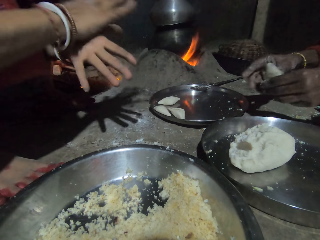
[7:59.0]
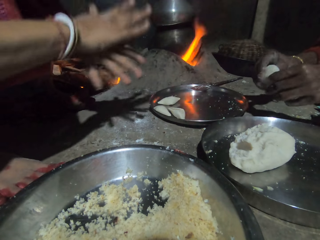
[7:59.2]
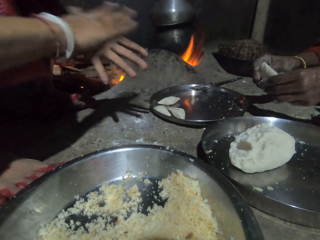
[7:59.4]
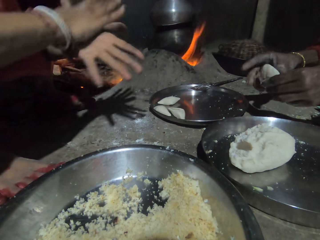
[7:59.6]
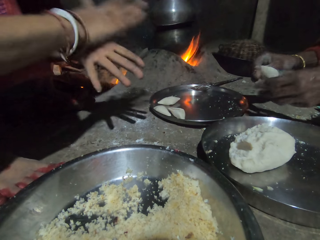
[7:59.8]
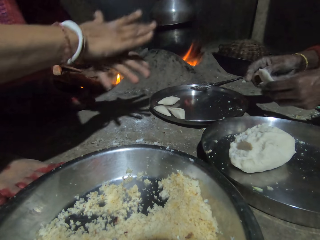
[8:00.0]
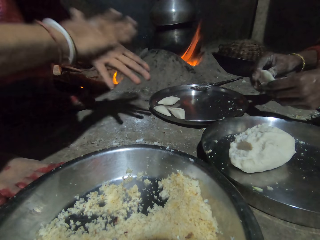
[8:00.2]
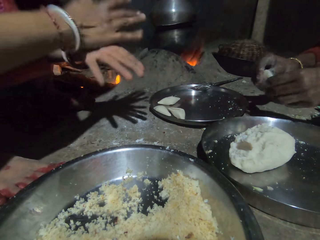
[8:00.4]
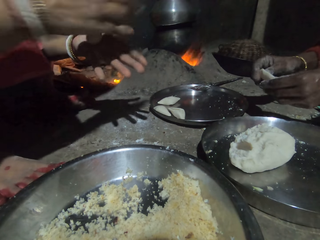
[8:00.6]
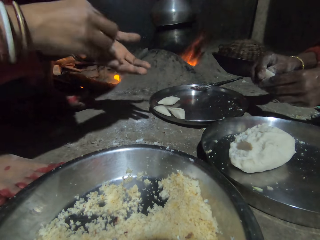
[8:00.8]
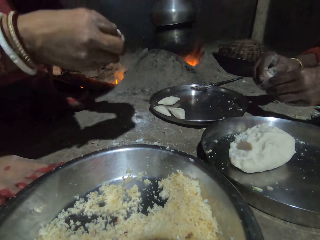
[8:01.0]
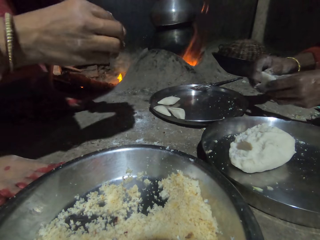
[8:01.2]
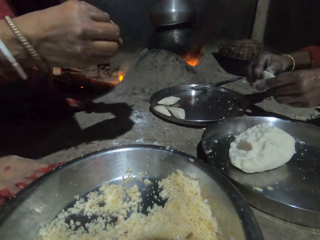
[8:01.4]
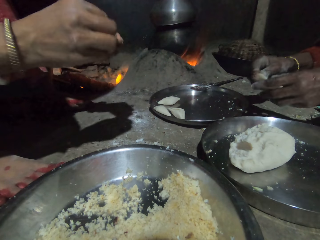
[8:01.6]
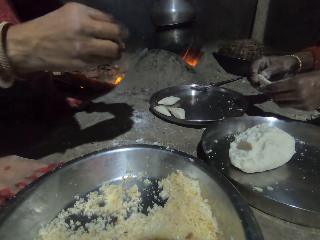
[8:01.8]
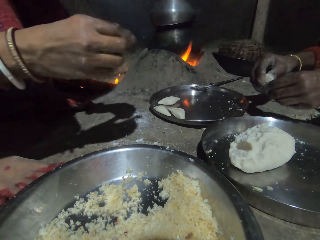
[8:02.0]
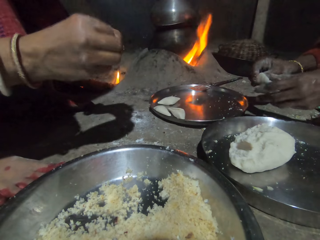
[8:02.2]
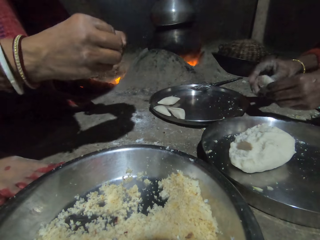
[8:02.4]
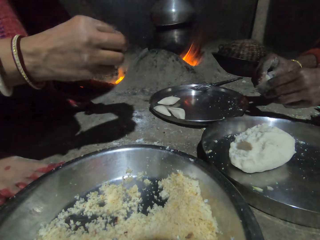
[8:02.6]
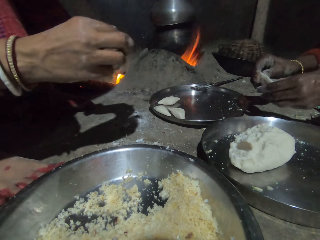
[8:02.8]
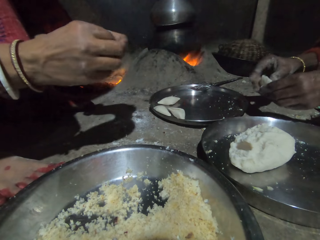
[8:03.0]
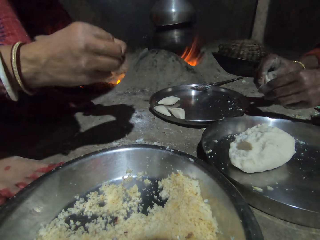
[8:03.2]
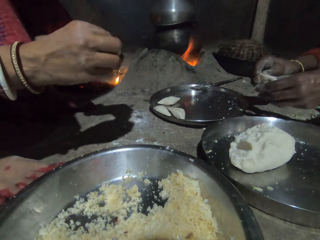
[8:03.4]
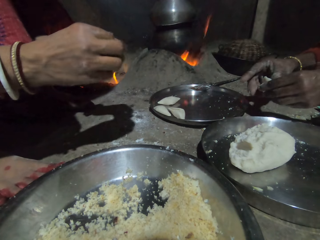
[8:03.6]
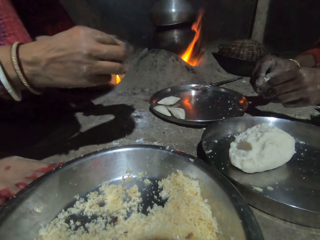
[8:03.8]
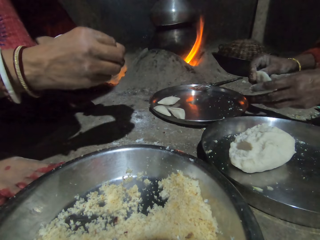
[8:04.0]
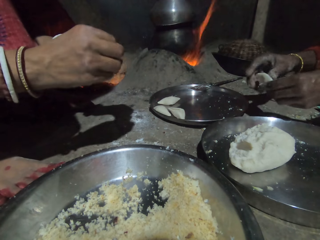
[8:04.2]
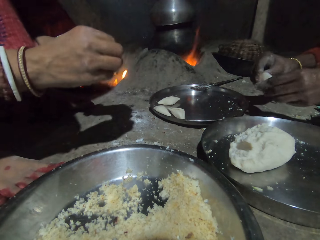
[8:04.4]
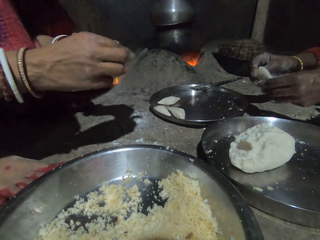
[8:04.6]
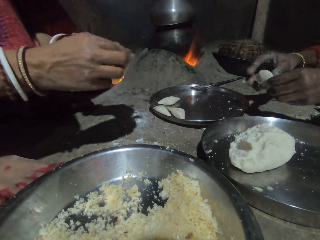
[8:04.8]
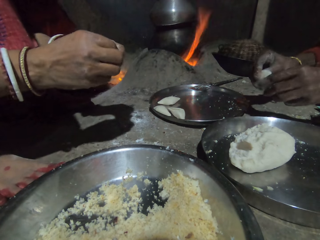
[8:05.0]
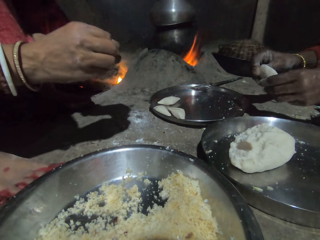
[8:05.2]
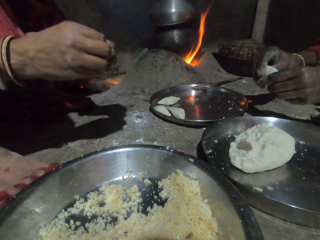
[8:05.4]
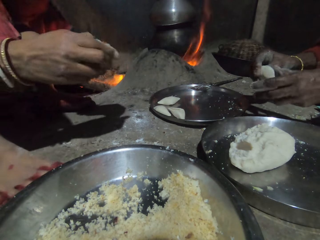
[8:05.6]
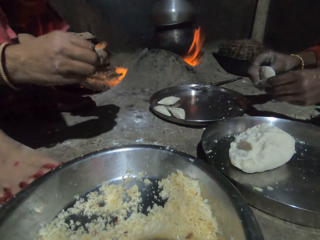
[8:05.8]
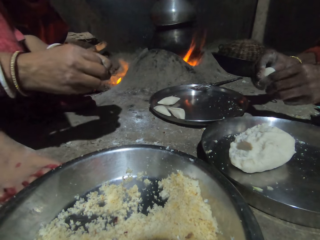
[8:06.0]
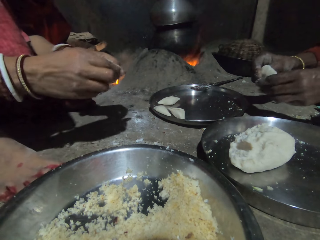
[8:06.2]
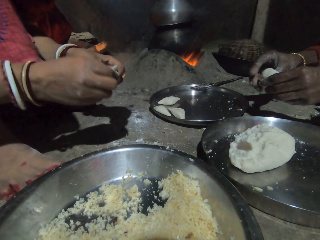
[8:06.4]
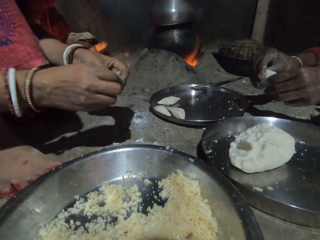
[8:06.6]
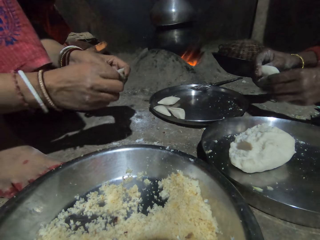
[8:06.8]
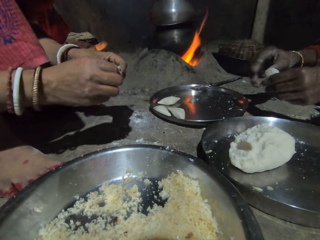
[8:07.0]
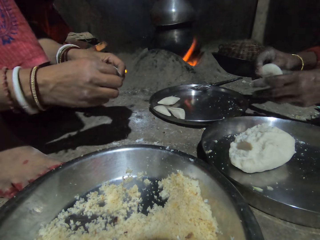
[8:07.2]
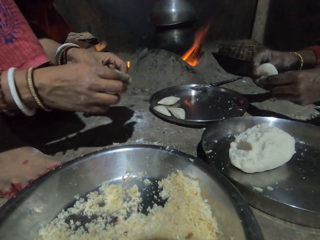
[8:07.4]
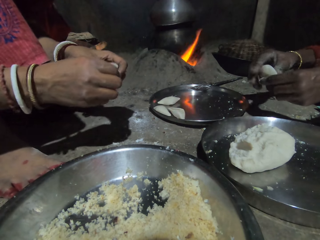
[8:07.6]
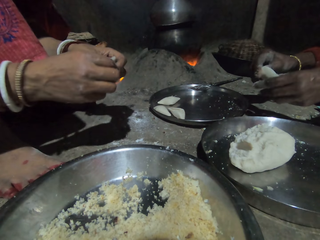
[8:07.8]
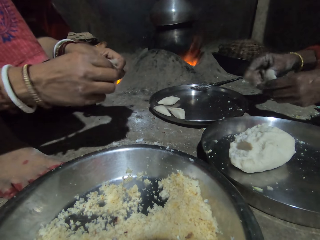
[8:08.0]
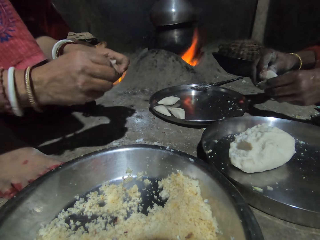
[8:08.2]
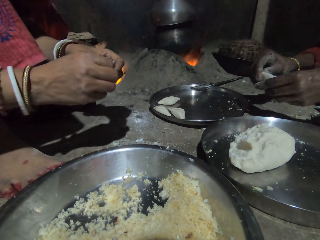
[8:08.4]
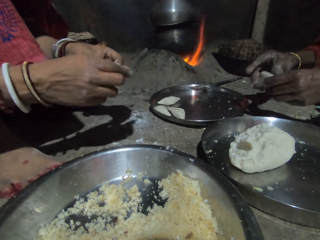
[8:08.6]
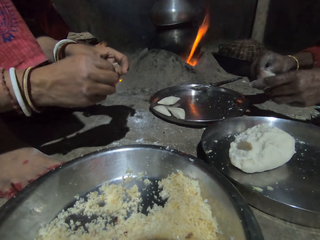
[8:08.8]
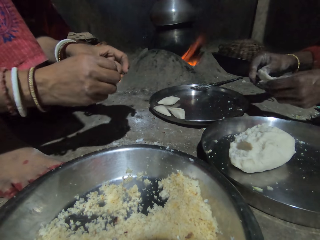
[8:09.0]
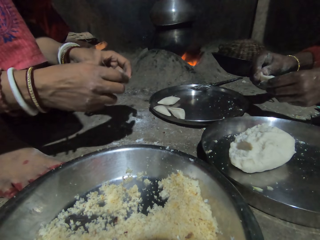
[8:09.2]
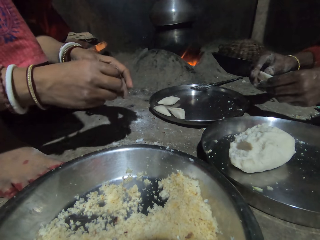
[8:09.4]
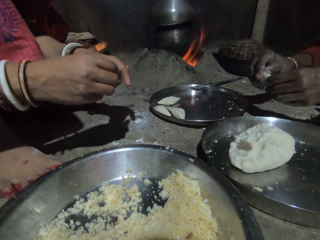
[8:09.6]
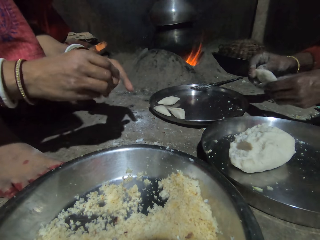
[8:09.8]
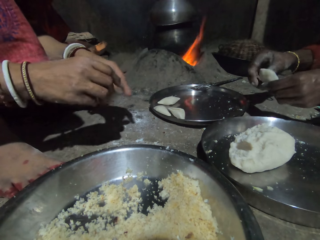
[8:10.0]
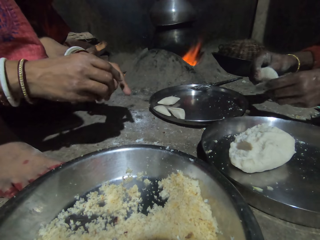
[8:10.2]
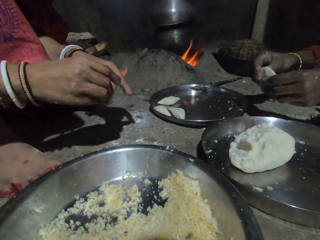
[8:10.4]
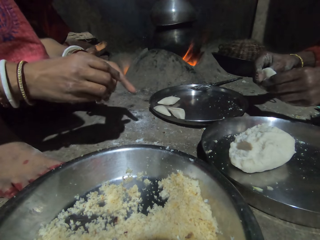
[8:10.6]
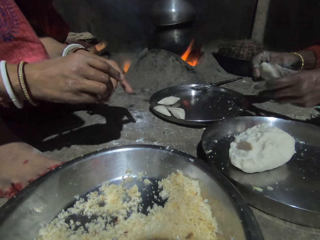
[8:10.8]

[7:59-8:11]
A woman shapes the dough.

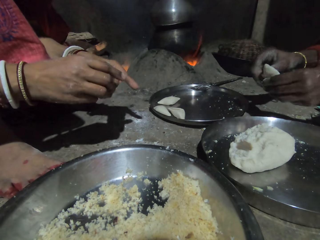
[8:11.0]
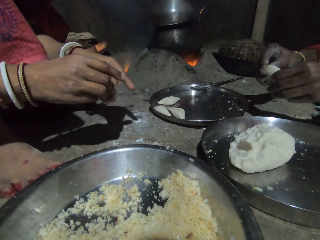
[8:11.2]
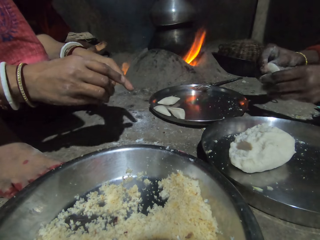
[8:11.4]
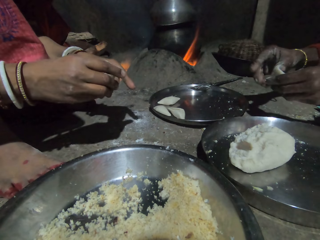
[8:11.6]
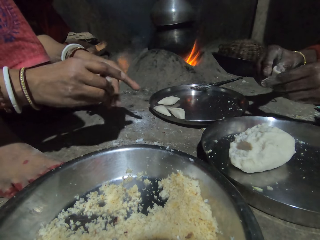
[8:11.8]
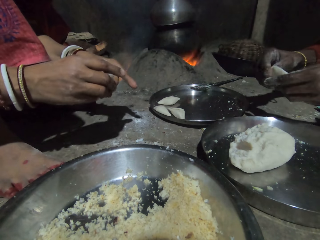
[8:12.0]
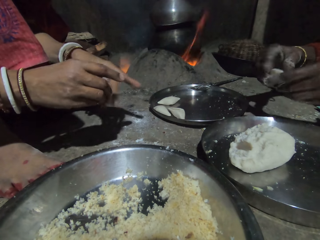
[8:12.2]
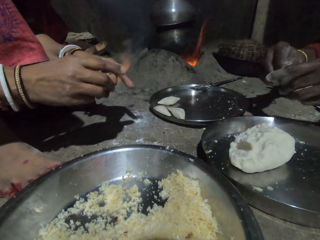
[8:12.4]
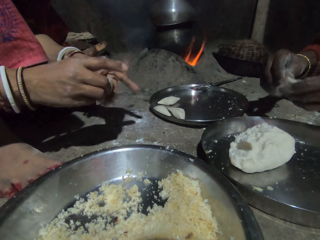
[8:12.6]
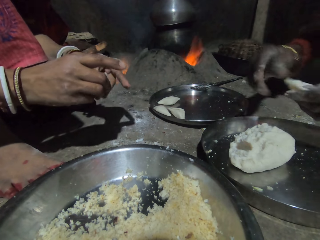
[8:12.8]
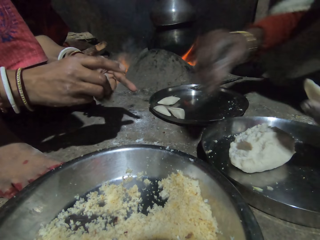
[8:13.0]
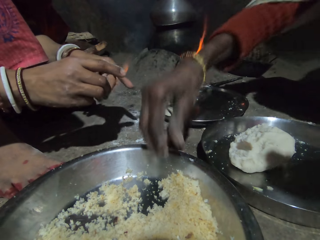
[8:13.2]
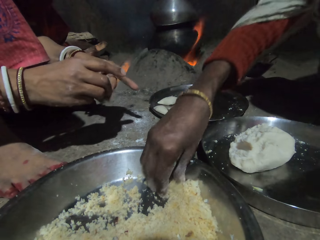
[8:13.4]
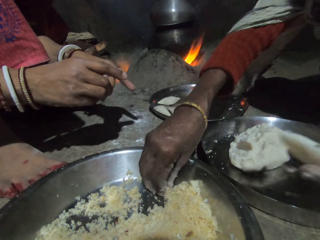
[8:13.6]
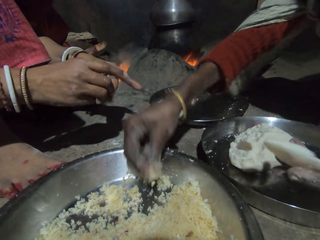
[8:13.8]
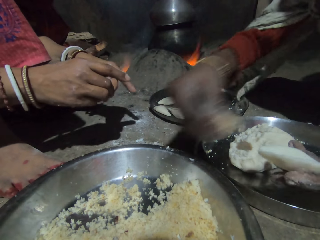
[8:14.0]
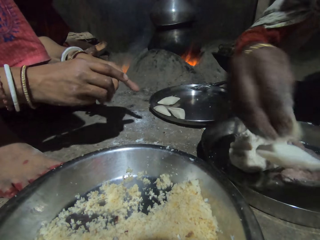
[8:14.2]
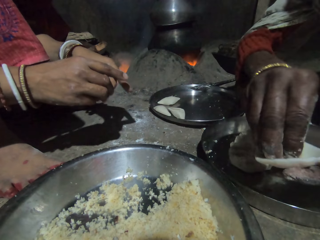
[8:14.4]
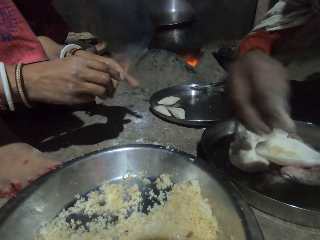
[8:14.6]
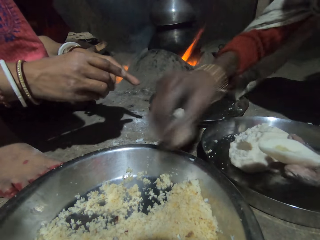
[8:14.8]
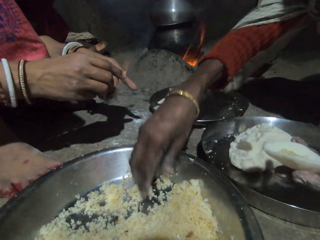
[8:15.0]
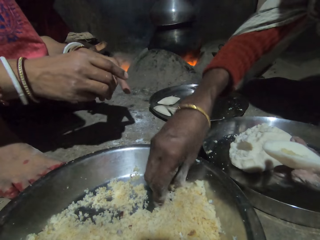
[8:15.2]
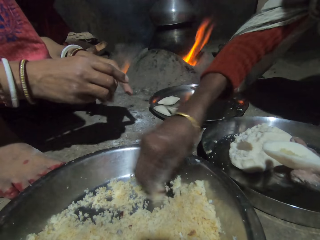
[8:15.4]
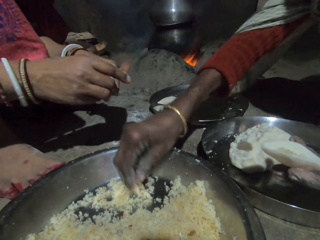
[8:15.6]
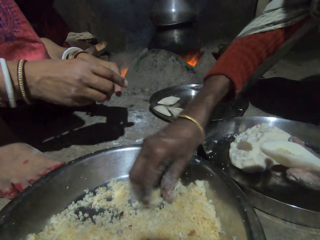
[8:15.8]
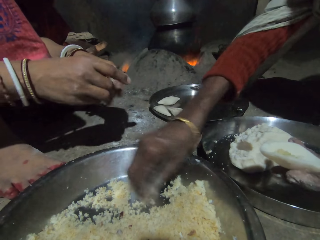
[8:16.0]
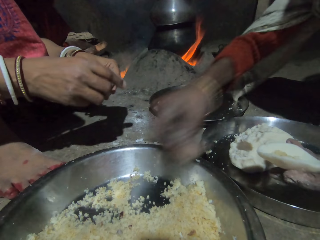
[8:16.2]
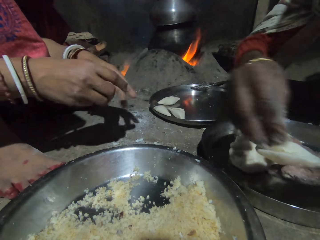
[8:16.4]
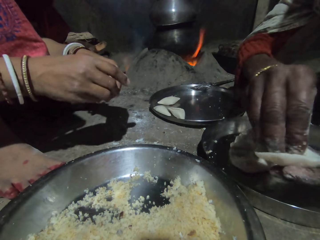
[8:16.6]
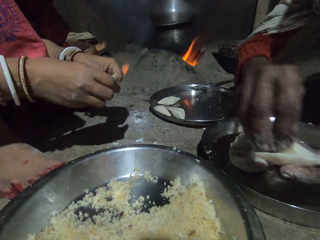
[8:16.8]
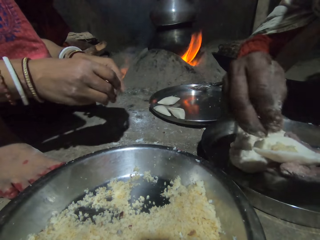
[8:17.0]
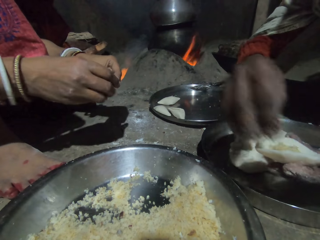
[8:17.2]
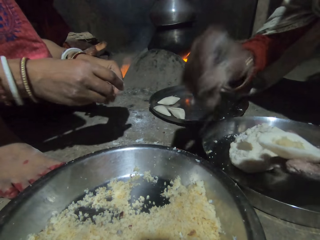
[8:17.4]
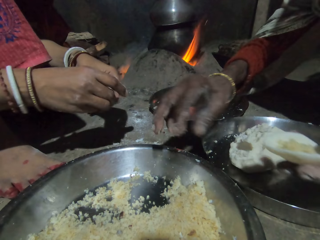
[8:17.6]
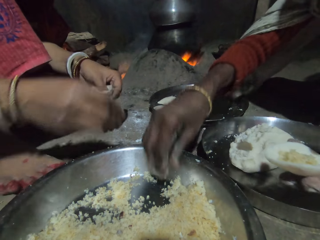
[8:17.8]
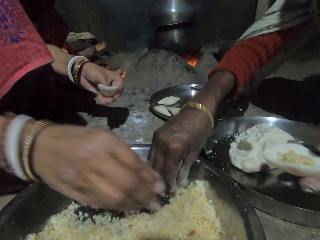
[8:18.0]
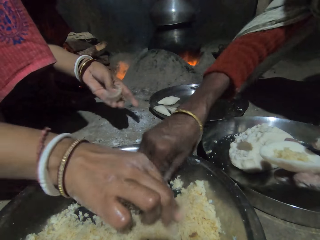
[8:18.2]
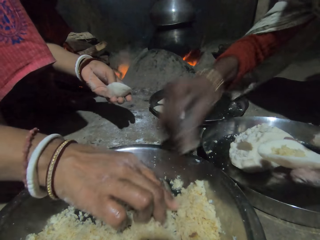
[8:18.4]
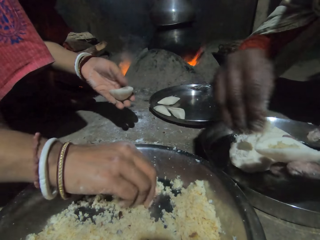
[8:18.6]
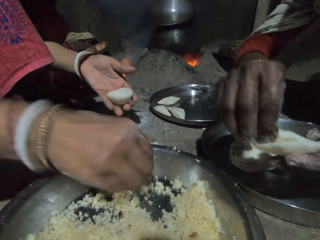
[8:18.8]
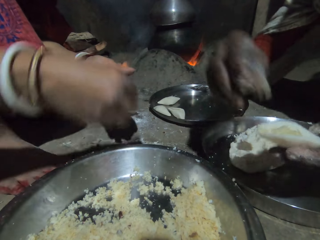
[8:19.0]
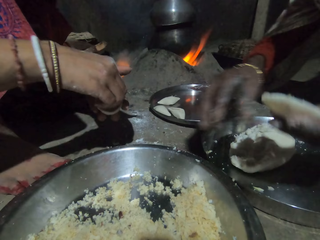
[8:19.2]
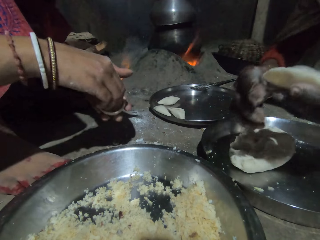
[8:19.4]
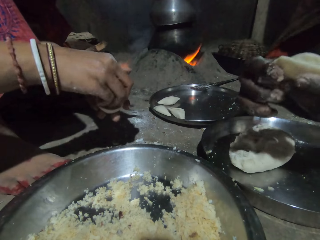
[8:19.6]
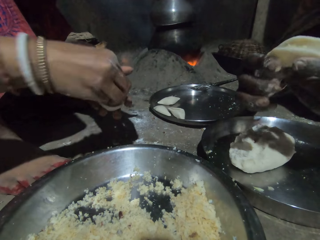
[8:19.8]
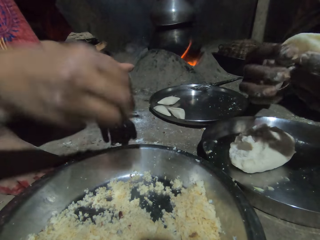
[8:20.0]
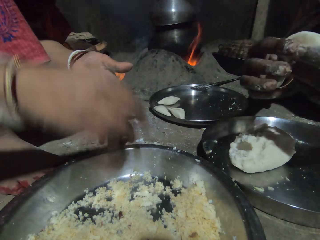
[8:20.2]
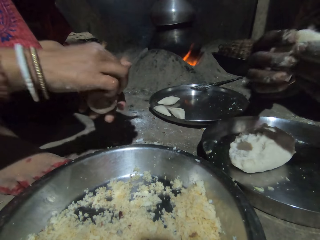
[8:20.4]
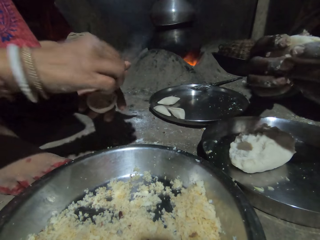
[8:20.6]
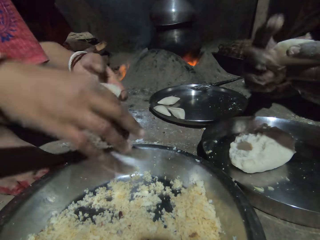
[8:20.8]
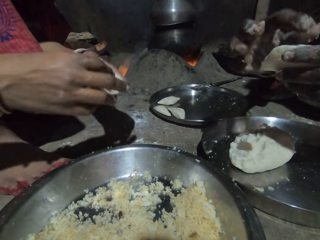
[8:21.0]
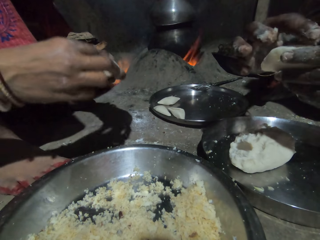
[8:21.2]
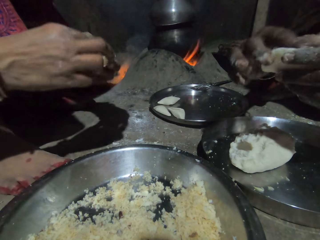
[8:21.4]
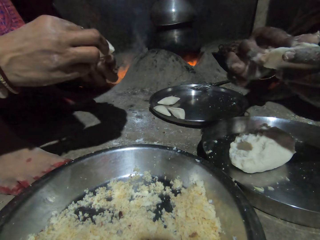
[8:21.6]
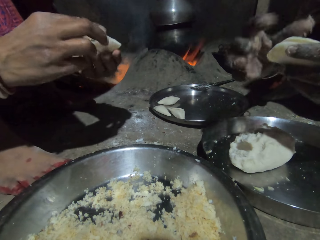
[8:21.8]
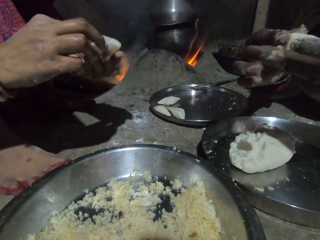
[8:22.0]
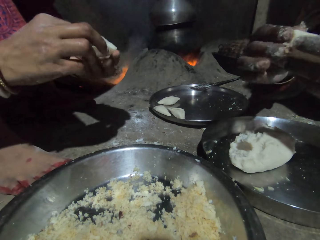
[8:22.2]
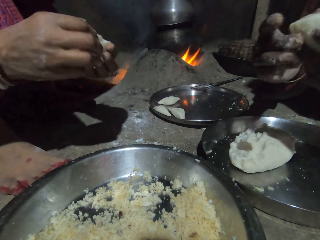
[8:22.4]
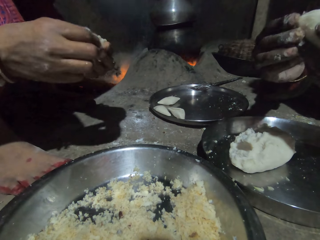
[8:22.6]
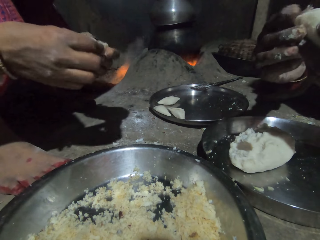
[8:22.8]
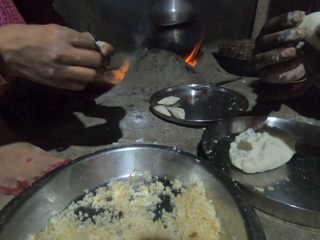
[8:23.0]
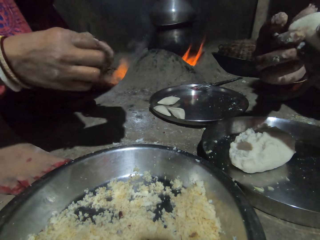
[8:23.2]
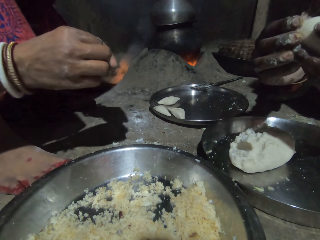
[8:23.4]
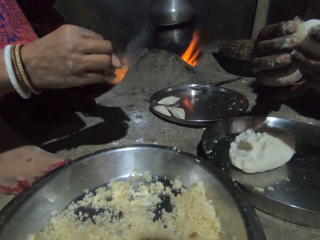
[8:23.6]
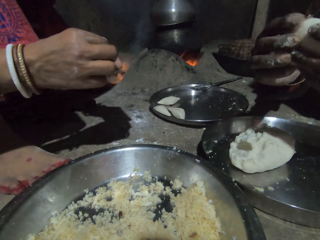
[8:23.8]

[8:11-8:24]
A woman scoops the rice or stuffing. The woman puts the rice in the dough piece. The woman scoops the rice. The woman puts the rice in the dough piece. The woman scoops the rice. Another woman scoops the rice. The first woman puts the rice in the dough piece. The other woman puts the rice in the dough piece. The first woman wraps the rice with the dough. The other woman drops the rice in the basin. The first woman folds the dough. The other woman puts the stuffing in the dough, wraps the rice with the dough piece and folds the dough.
